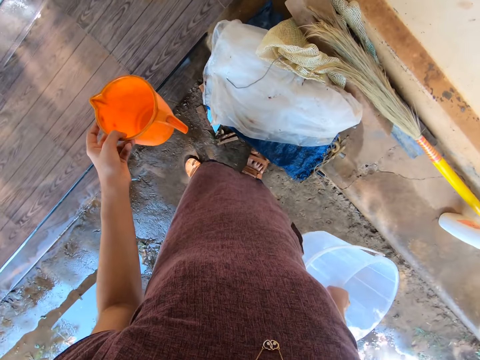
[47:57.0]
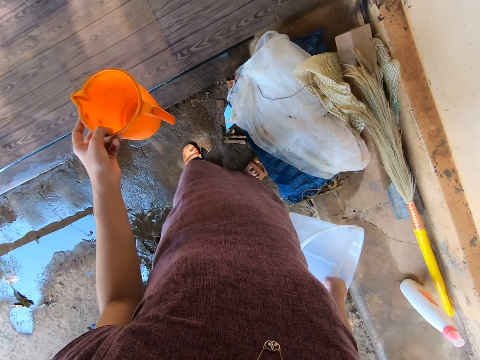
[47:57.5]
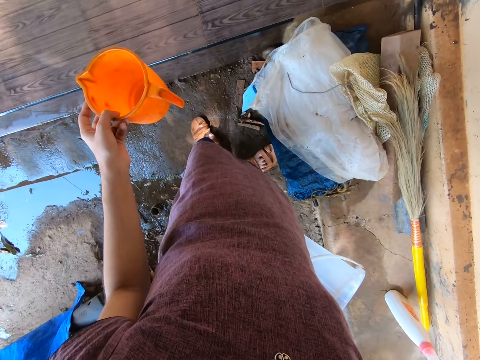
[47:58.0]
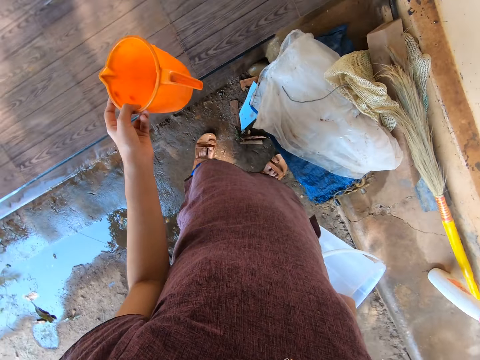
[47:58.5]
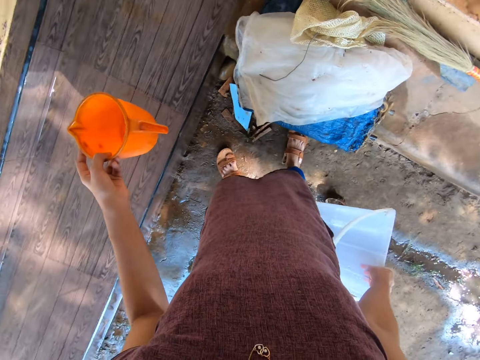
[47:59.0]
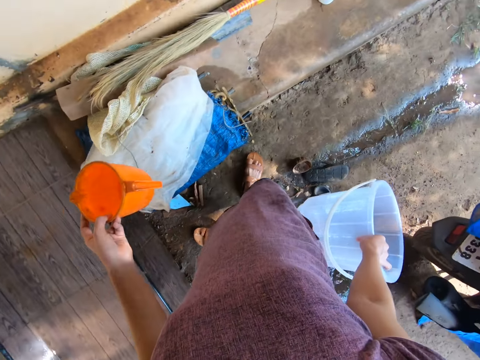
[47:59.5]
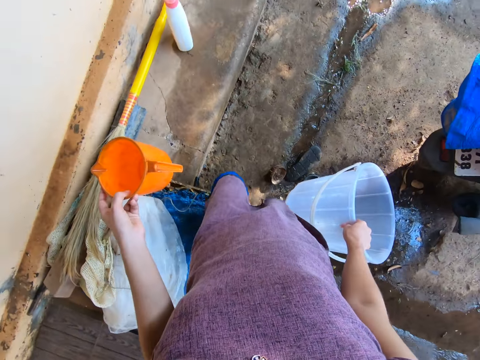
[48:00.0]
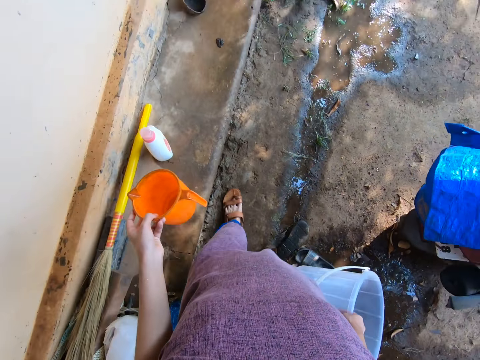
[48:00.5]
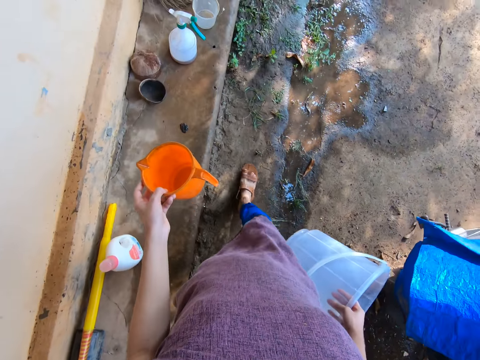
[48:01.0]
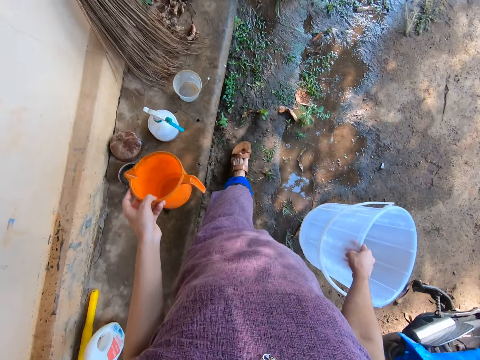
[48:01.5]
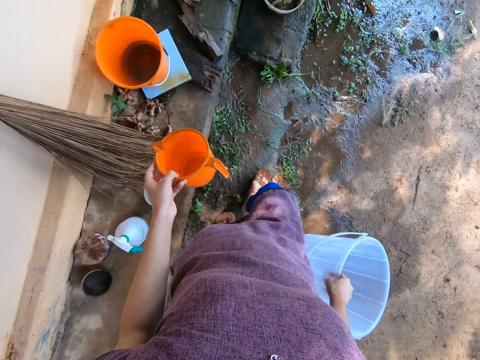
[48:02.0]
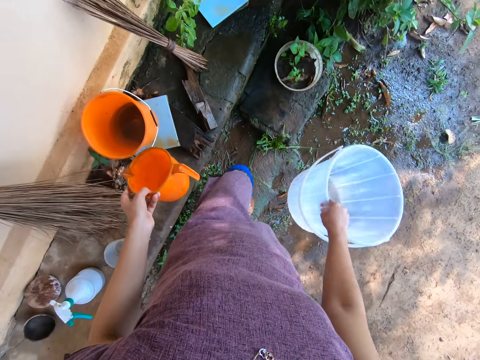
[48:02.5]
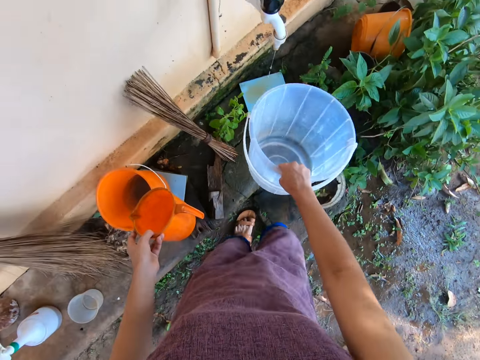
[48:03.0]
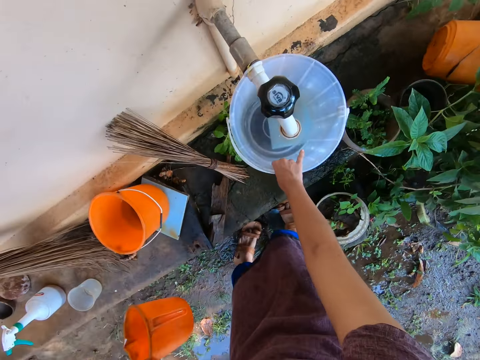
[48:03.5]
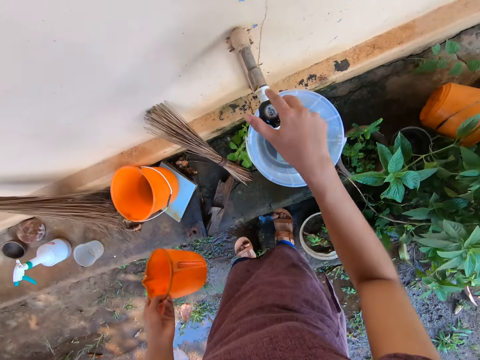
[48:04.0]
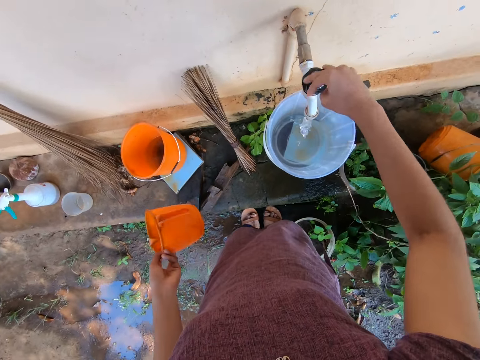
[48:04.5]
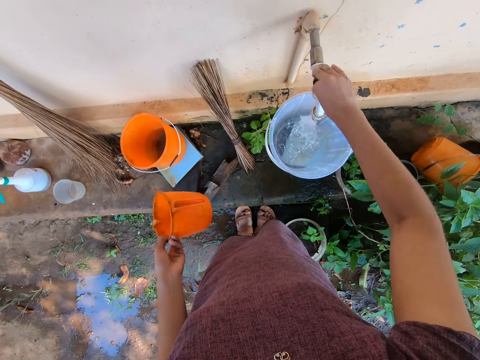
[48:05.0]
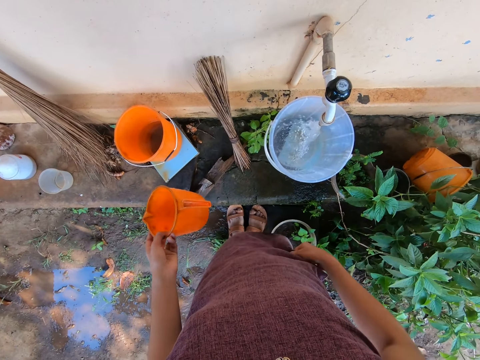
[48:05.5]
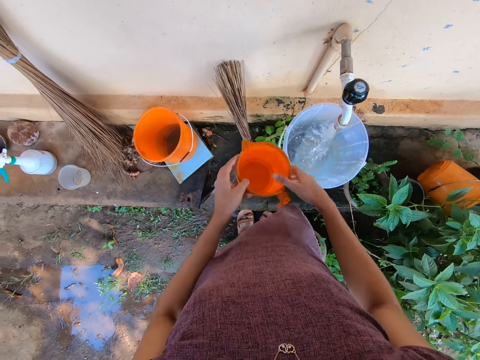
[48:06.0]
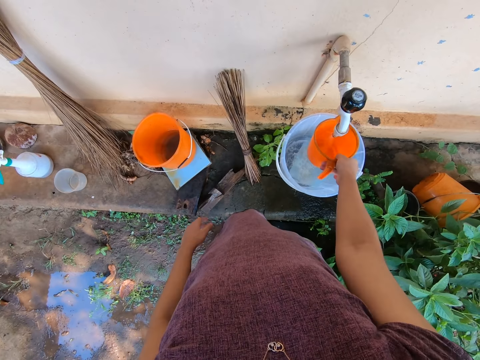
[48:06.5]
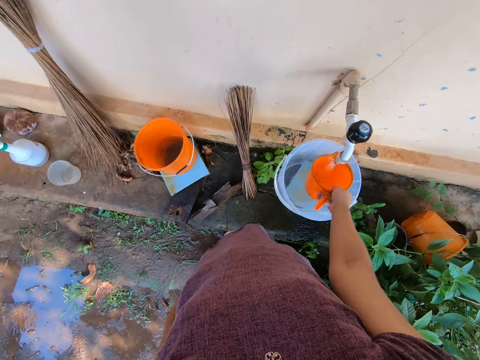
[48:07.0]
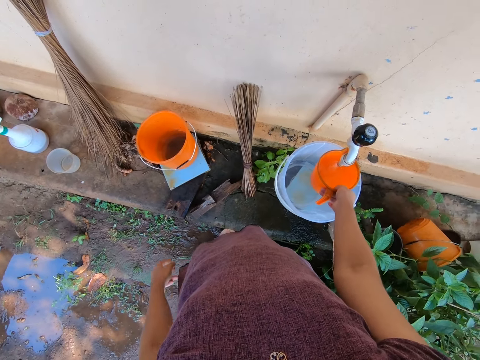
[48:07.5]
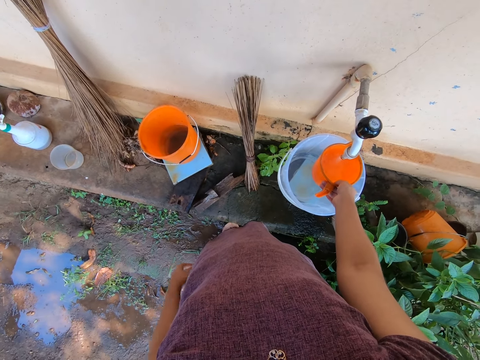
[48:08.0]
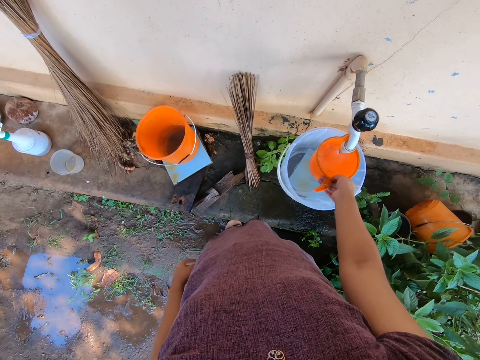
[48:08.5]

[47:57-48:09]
The camera wearer walks towards the tap. She places the bucket below the tap with her right hand. She opens the tap with her right hand. She passes the cup to her right hand. She fetches water into the cup in her right hand from the tap.

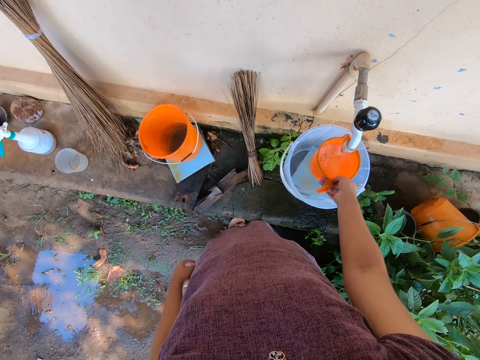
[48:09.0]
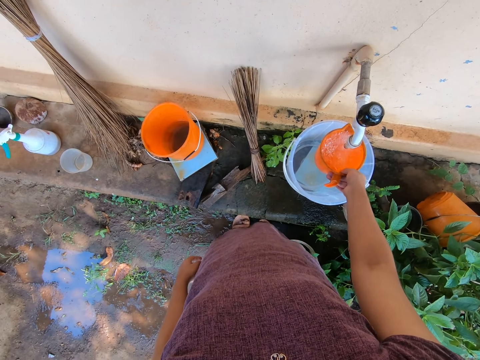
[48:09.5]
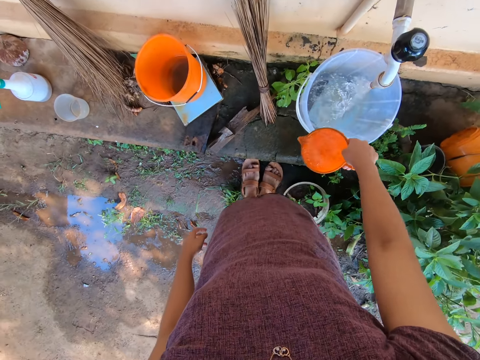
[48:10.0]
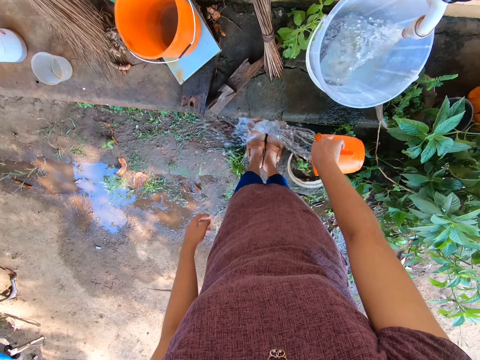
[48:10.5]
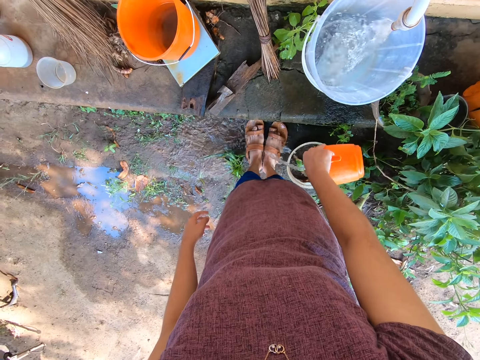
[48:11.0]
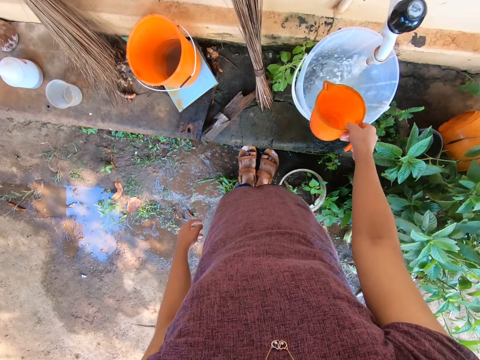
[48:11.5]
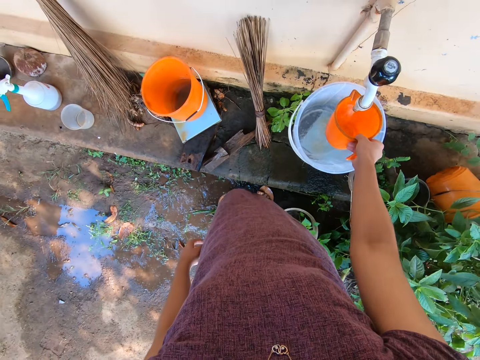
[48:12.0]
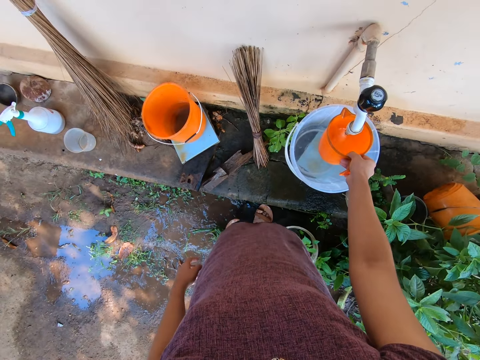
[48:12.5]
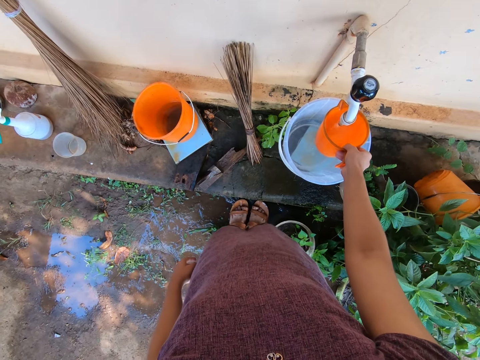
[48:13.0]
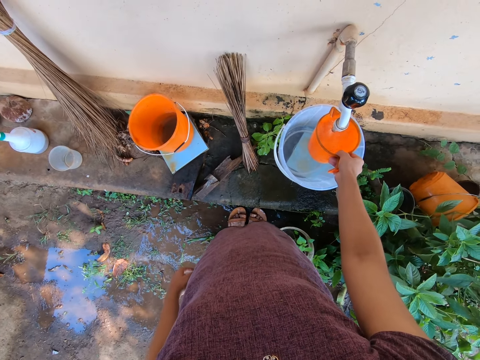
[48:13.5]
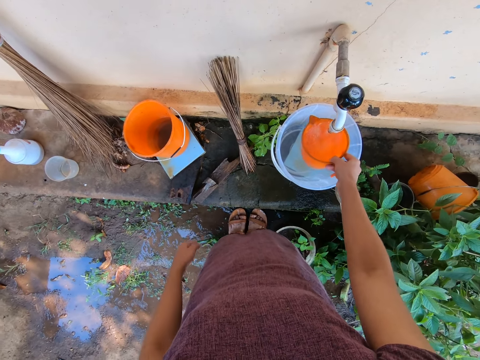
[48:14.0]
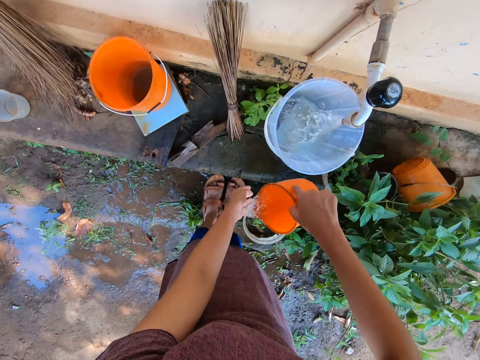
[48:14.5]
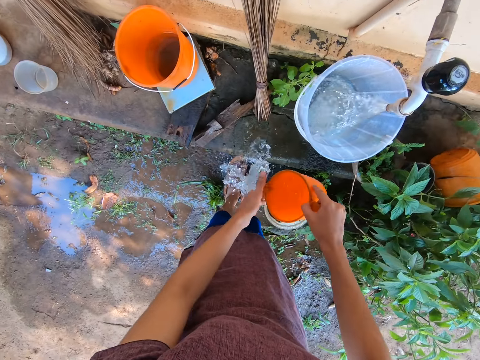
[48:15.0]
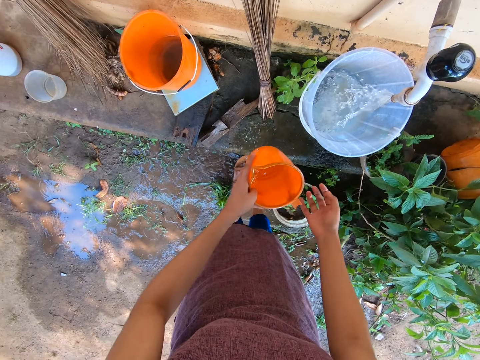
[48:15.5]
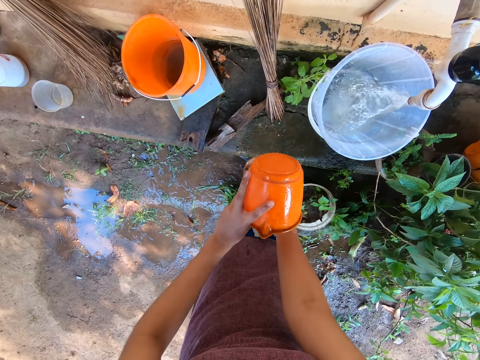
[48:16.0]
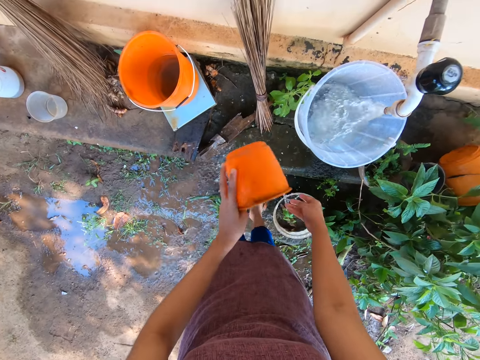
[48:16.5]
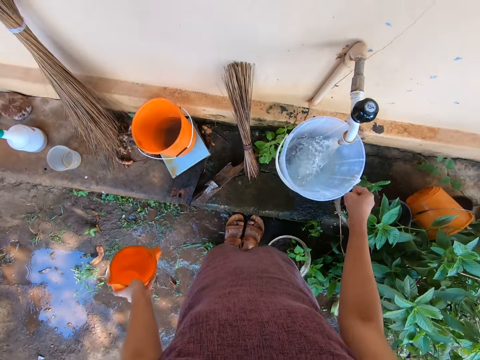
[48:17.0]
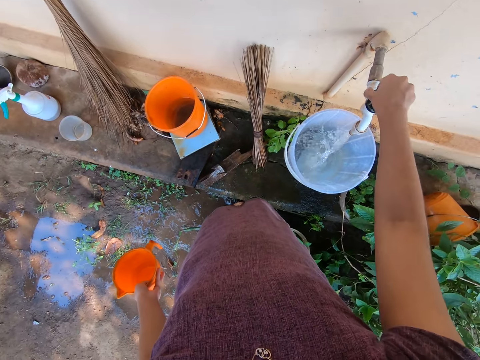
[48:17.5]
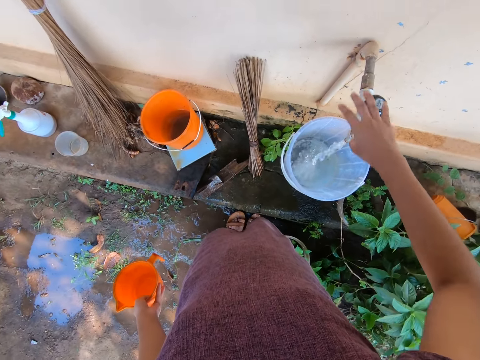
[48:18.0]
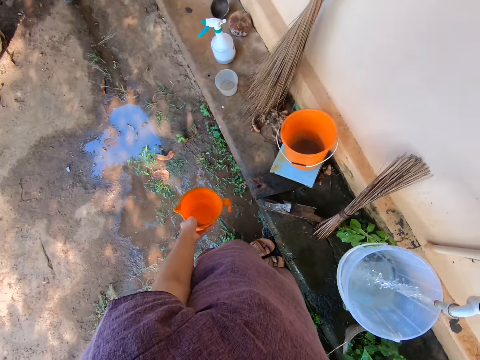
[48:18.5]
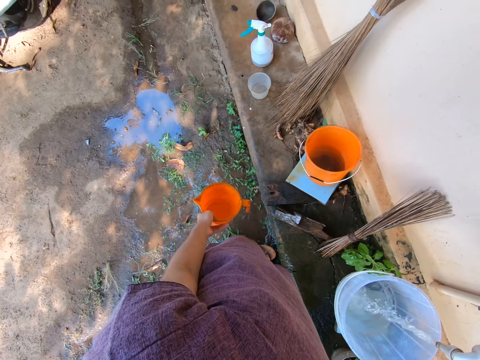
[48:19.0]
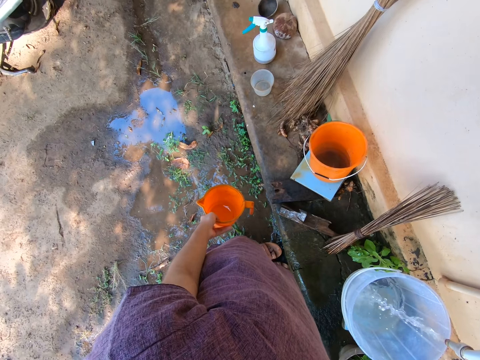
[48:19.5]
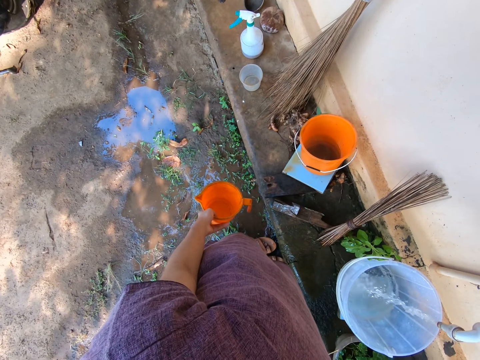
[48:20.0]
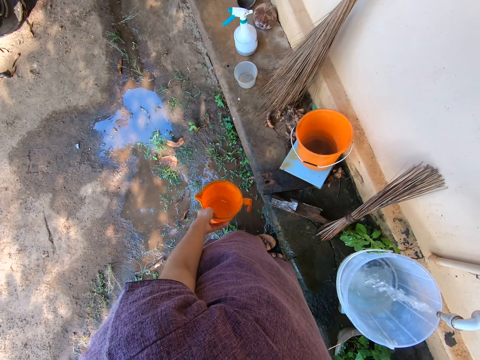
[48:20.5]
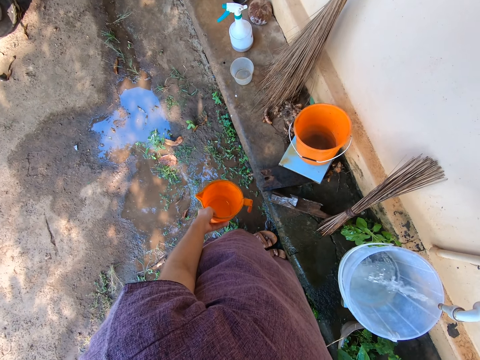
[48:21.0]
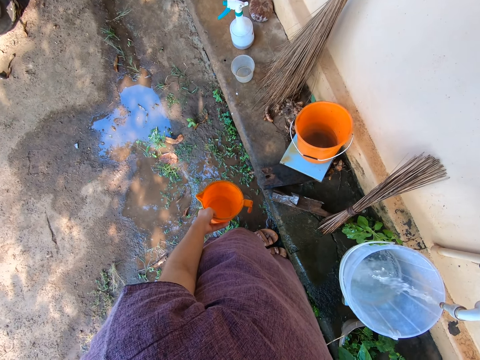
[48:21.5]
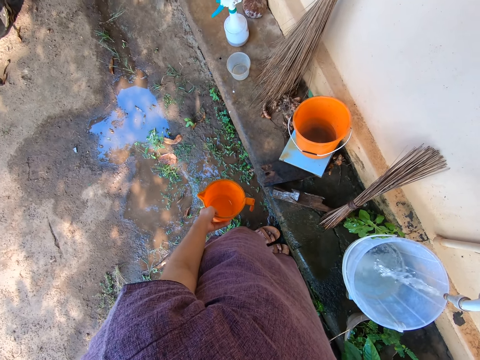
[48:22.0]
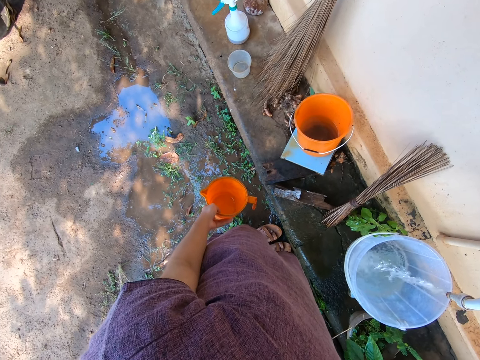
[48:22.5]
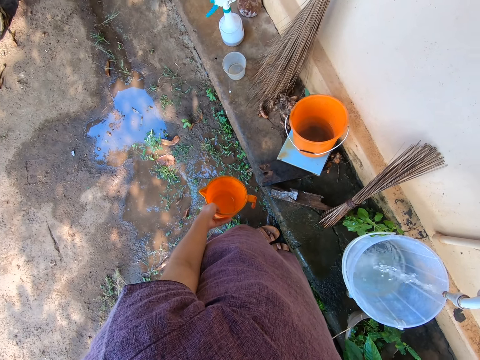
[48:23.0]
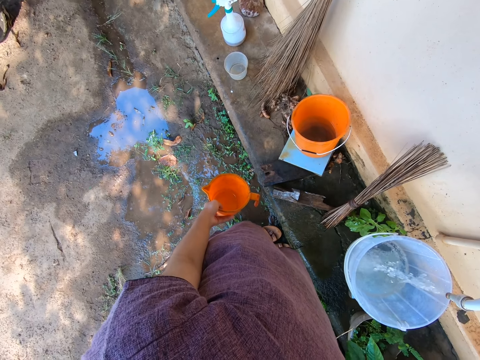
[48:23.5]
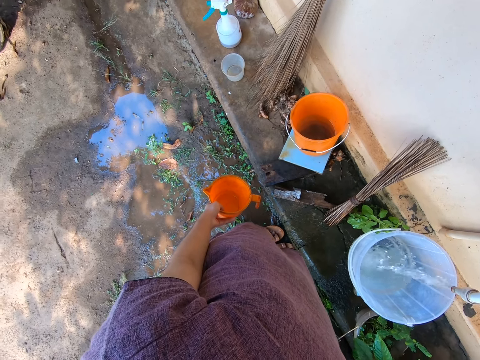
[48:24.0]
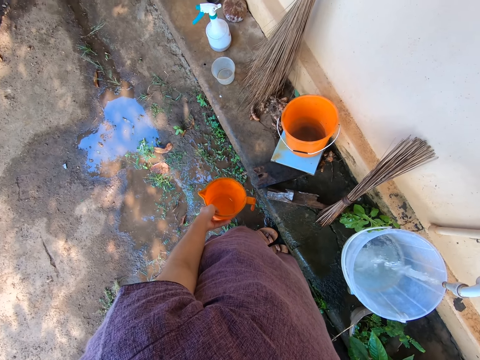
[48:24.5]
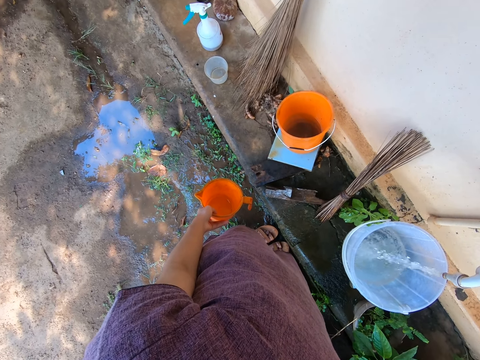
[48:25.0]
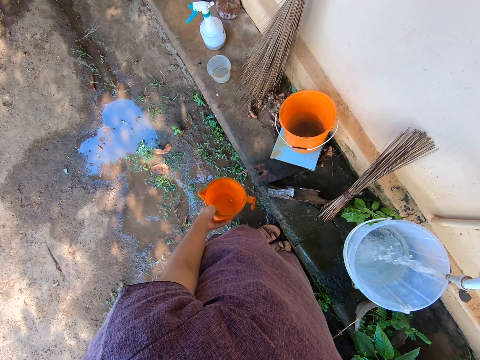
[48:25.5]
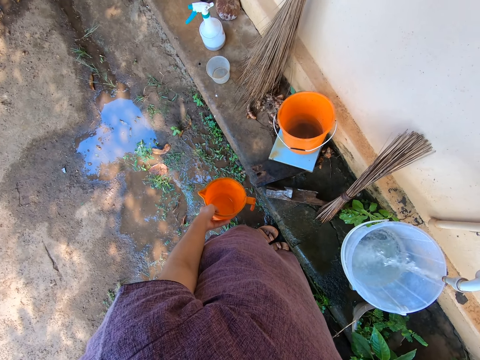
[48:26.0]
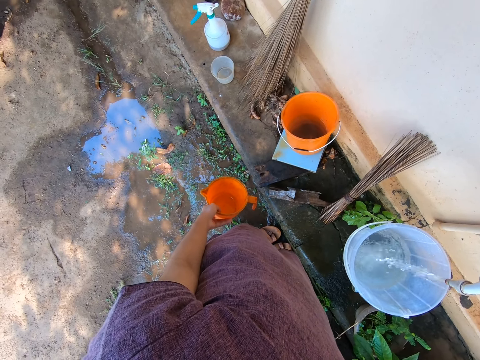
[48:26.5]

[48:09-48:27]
The camera wearer fetches water into the bucket. She pours the water in the cup in her right hand on her feet. She fetches water into the cup in her right hand from the tap. She washes her left hand with the water in the cup. She passes the cup to her left hand. She washes her right hand with the water in the cup. She adjusts the tap with her right hand. She removes her right hand from the tap.
